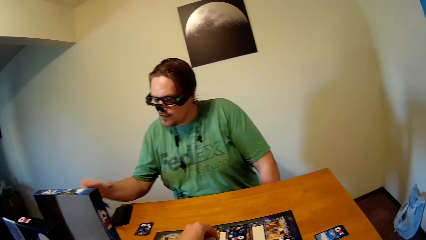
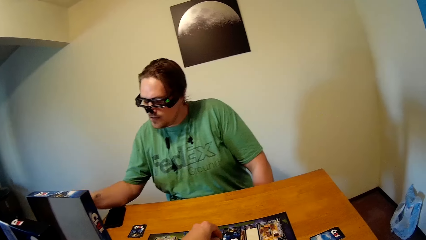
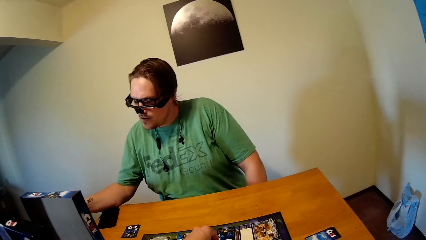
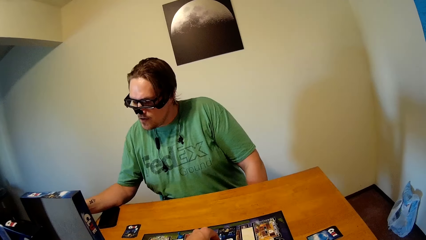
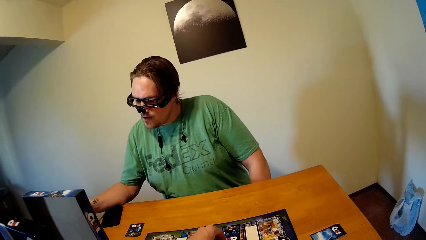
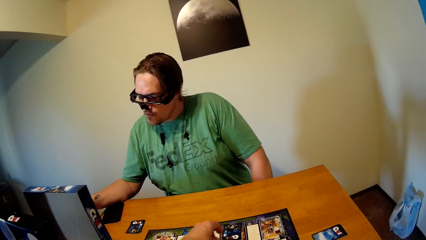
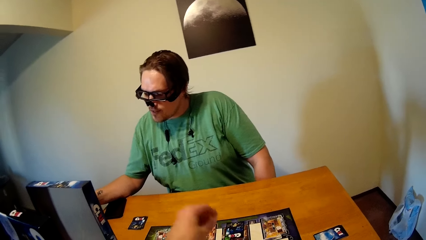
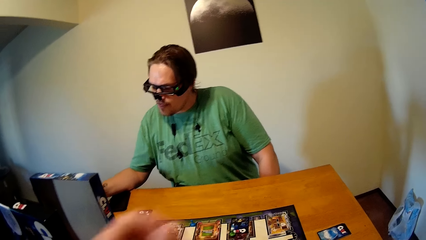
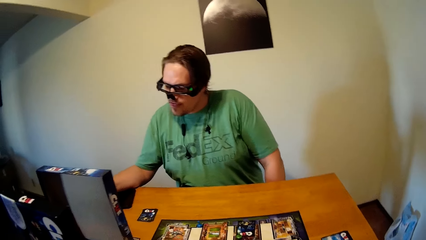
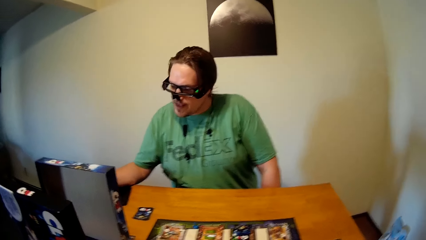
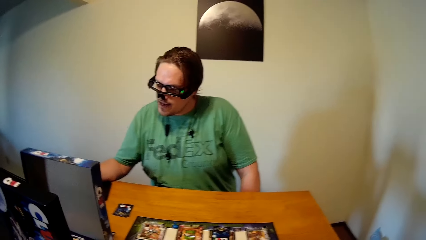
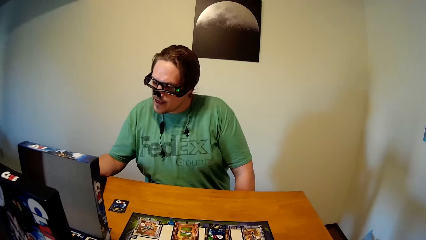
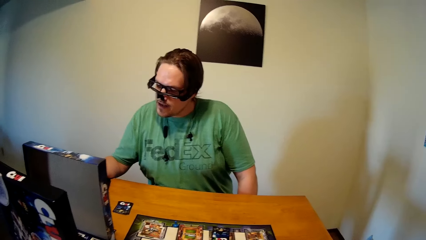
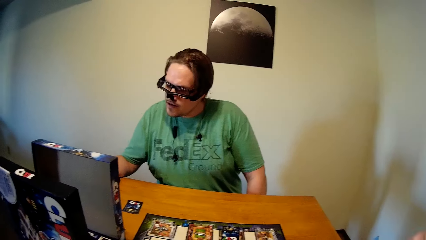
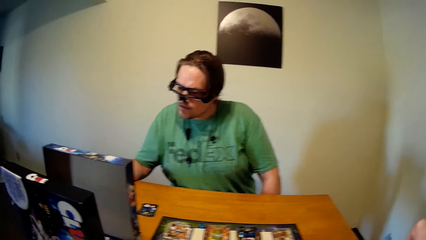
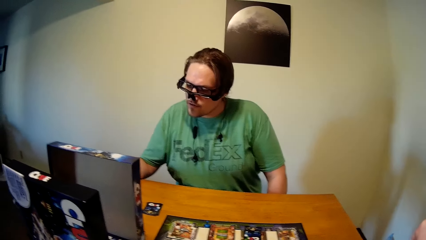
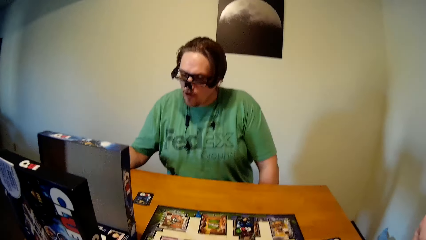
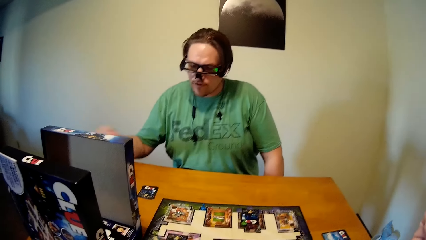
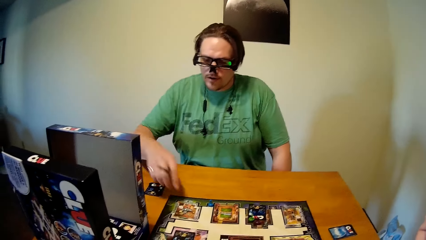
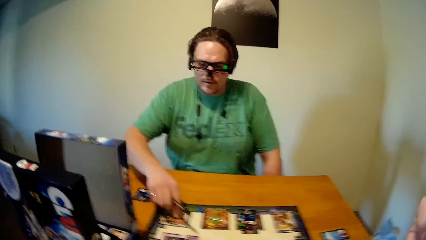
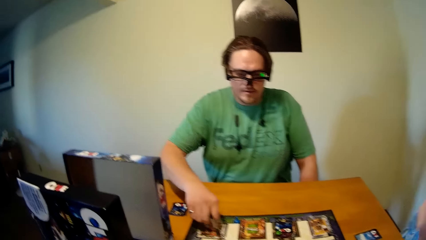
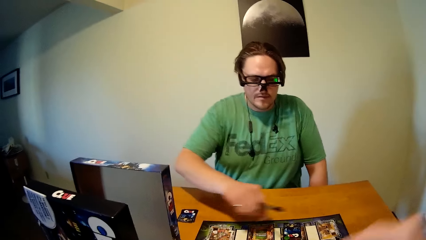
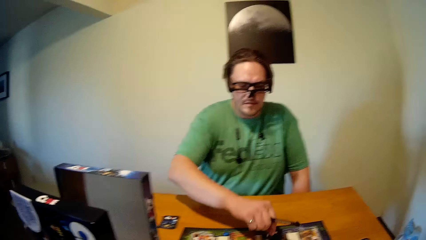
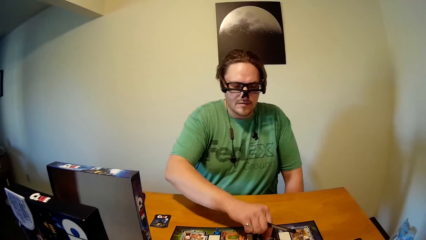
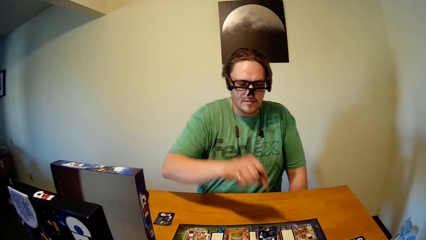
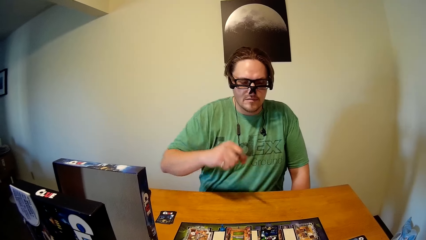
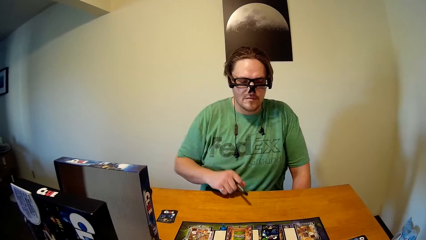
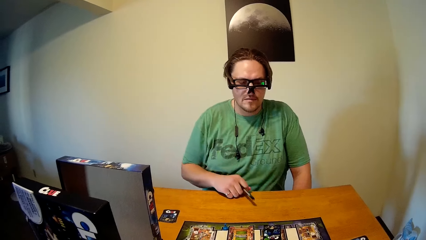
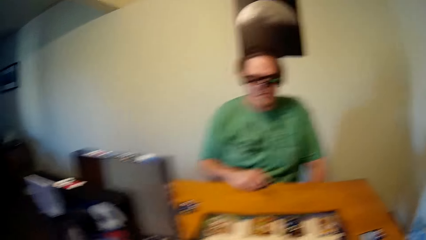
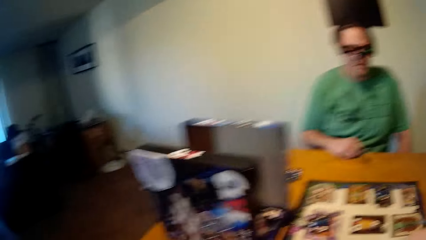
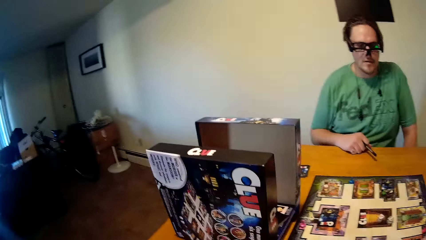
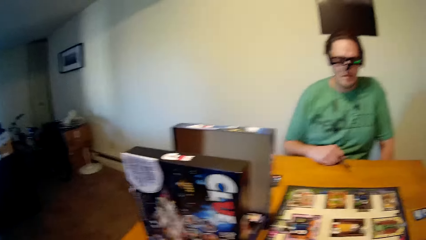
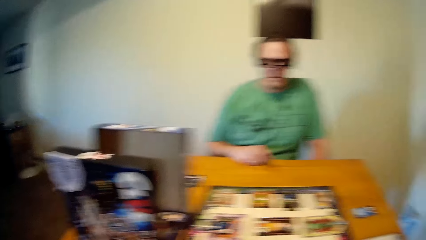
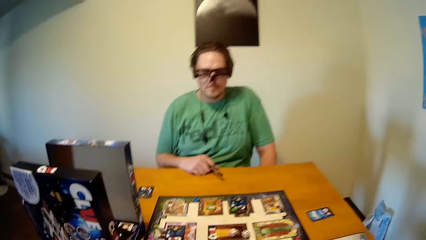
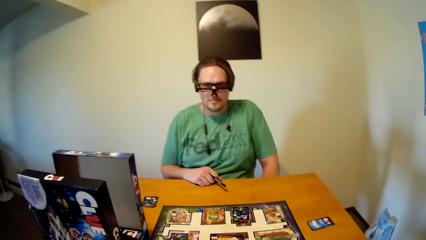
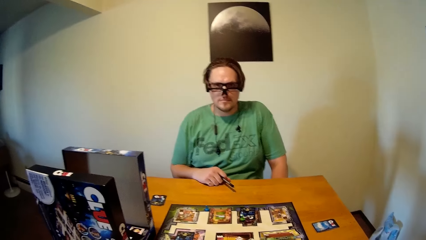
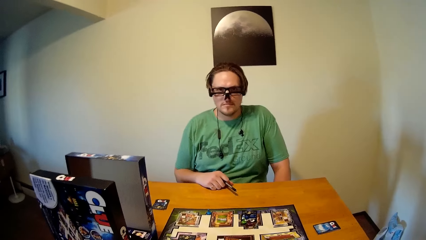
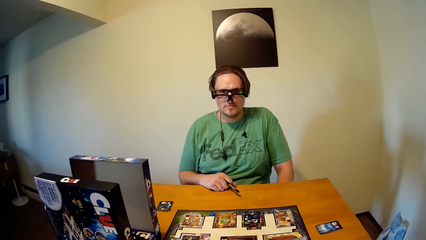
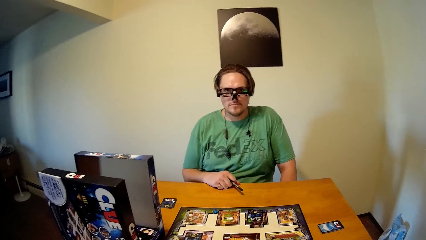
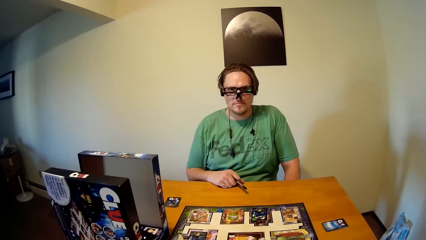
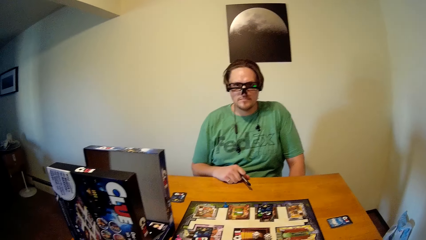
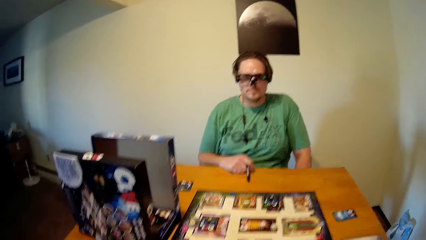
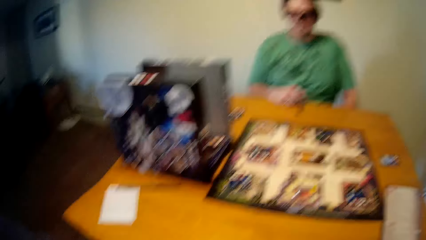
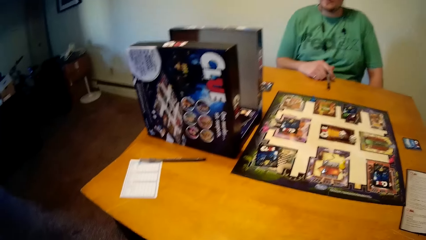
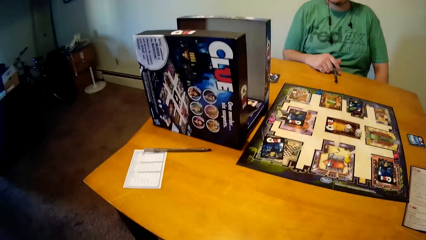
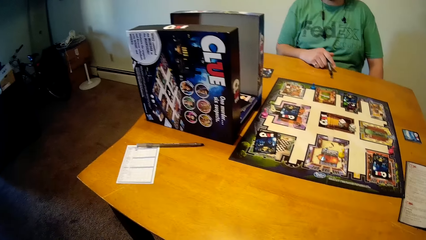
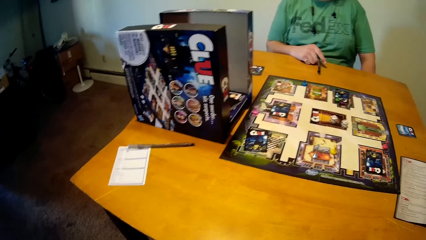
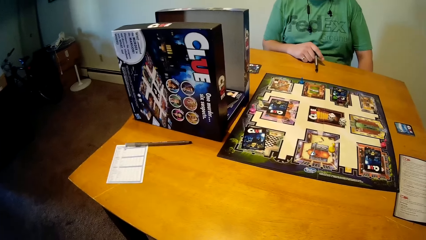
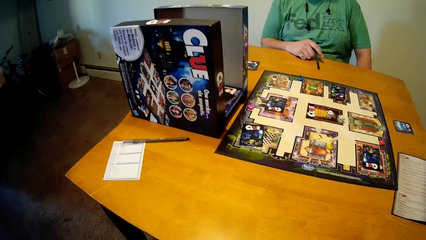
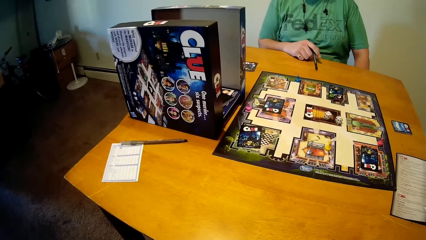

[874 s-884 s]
The camera wearer moves a piece on the board with his left hand. The man moves the board game token and picks up a pen from the board with his right hand.

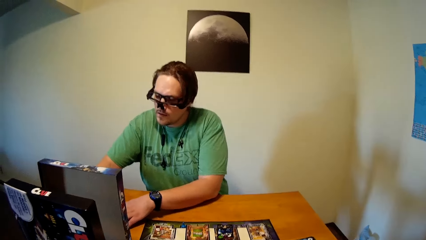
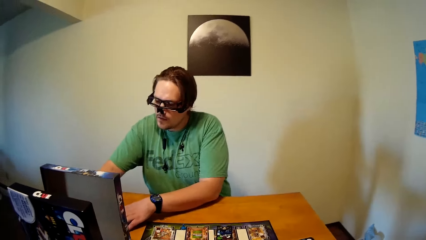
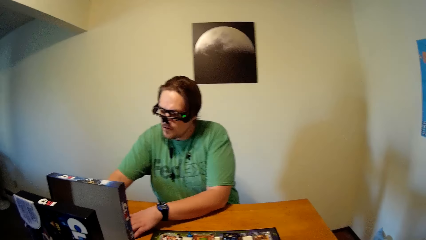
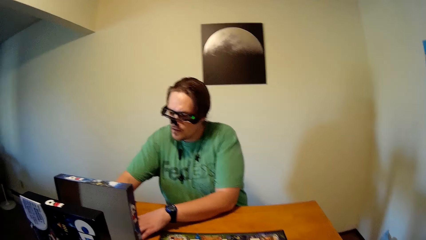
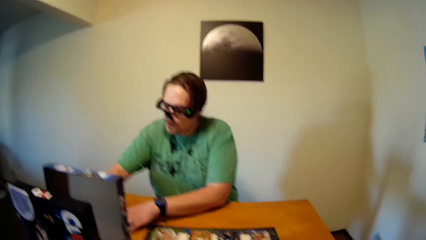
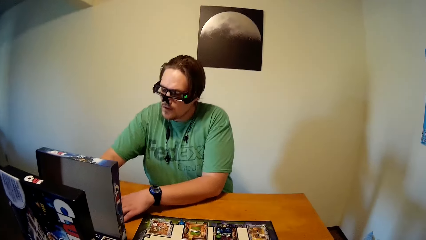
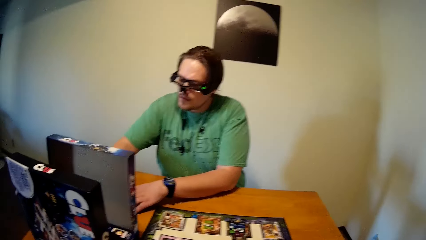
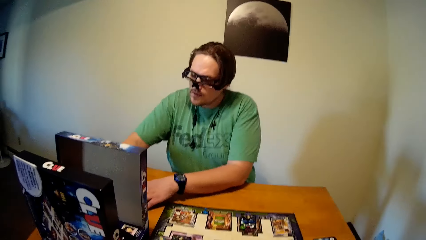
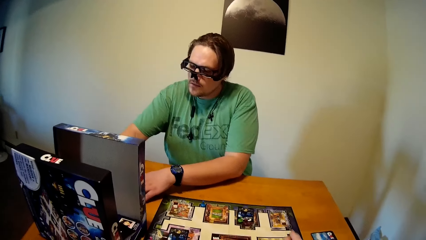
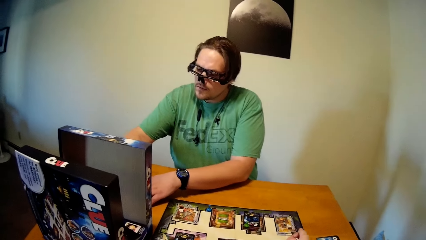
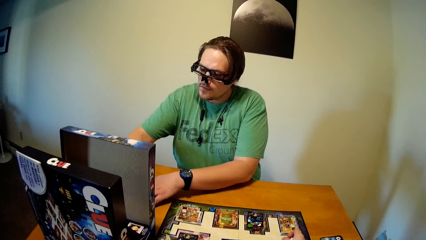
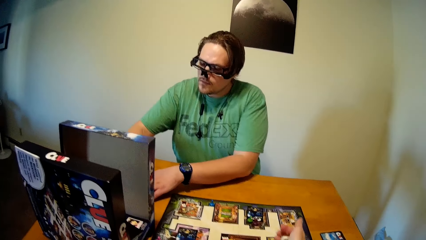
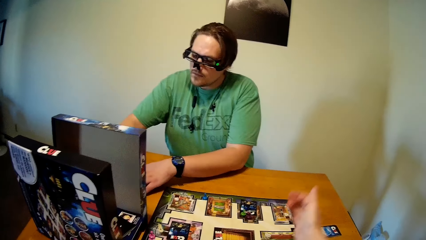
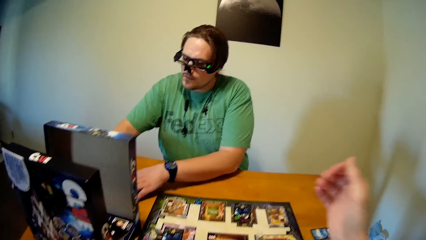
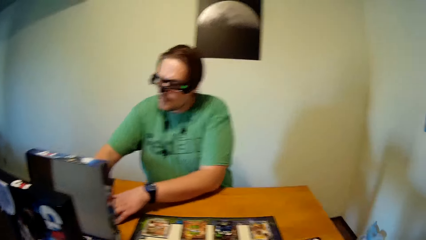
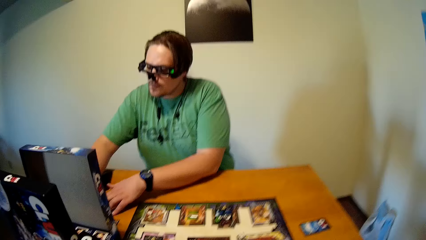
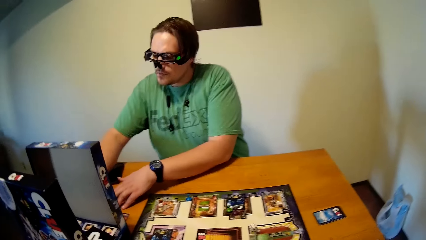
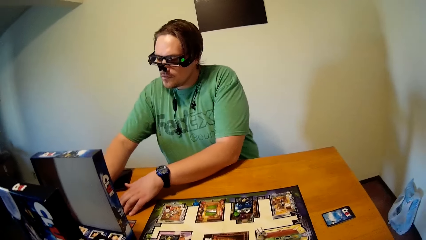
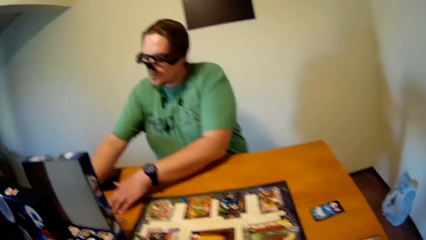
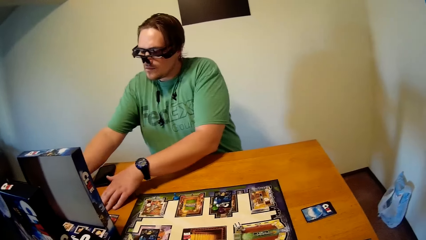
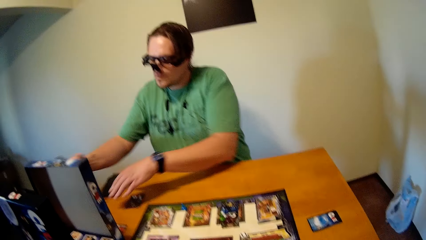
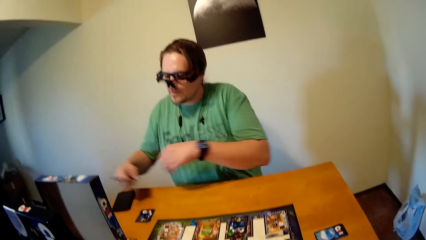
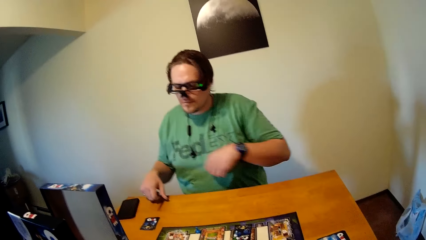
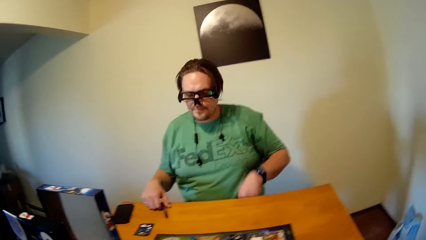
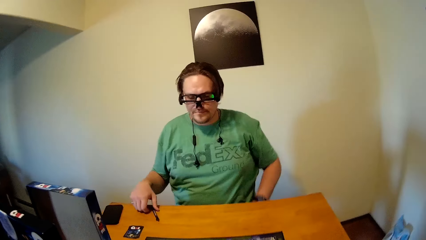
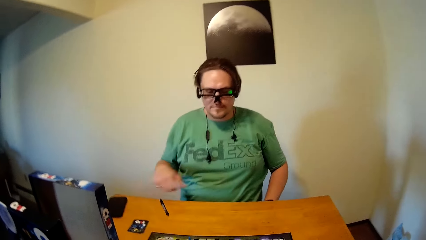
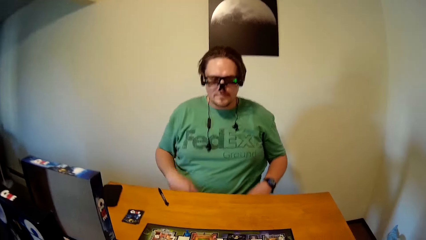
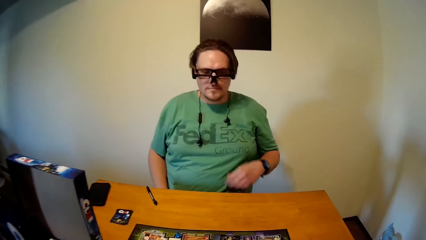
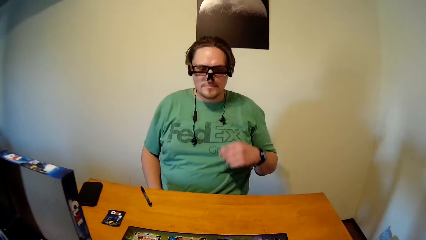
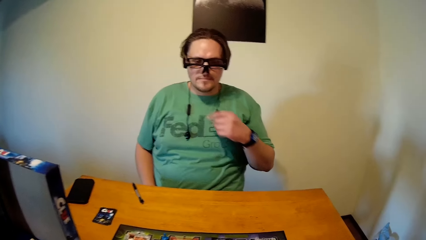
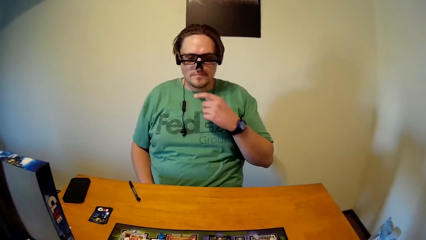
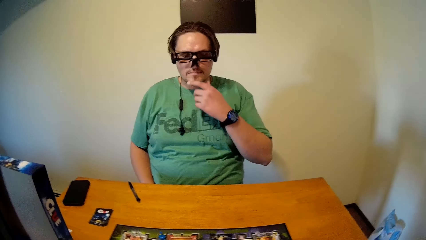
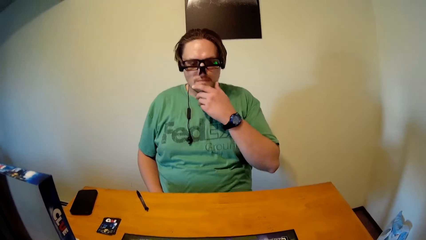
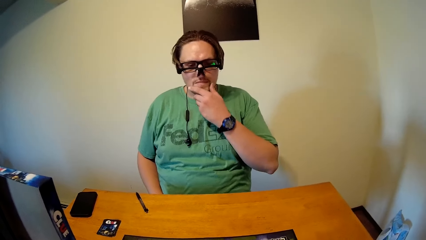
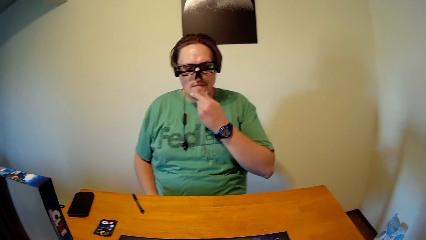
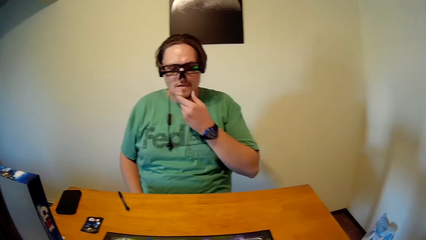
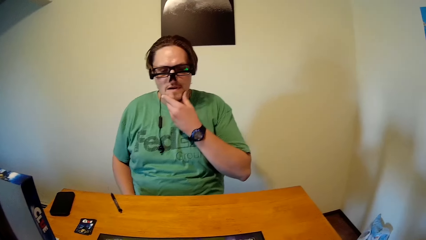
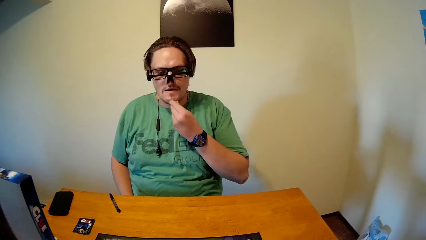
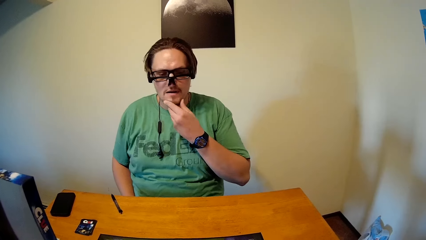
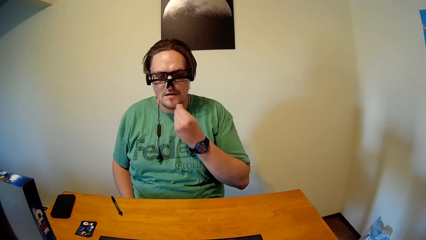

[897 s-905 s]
The camera wearer drops the dice on the board. They roll the dice. The man places the pen on the table.
